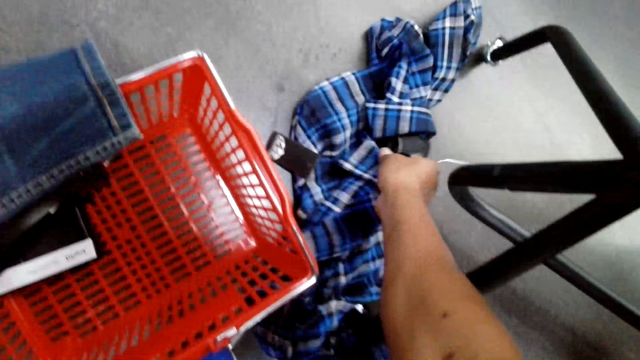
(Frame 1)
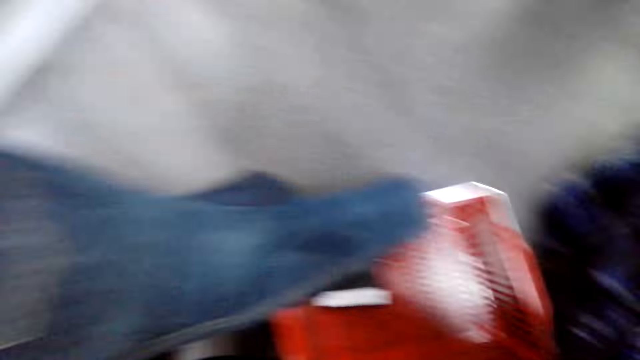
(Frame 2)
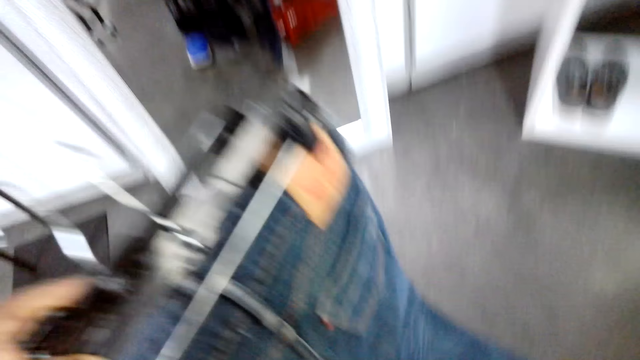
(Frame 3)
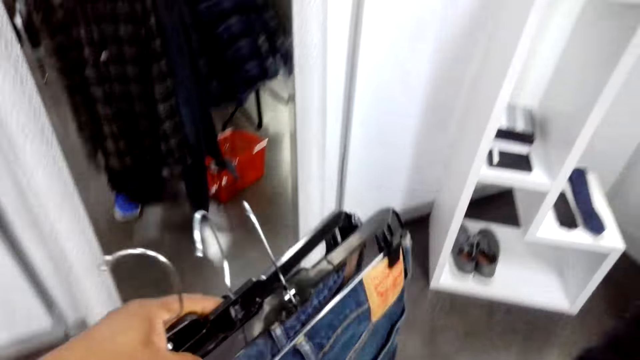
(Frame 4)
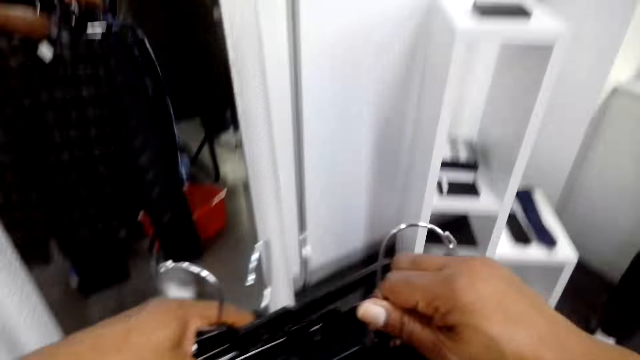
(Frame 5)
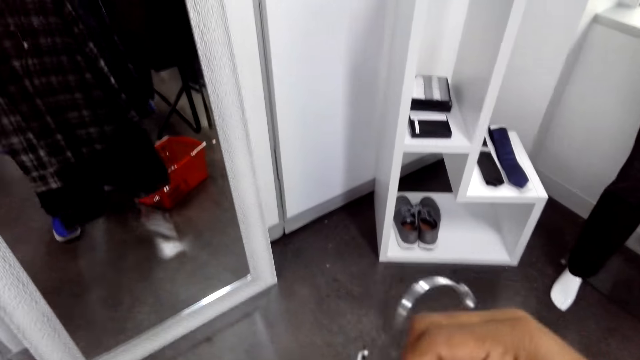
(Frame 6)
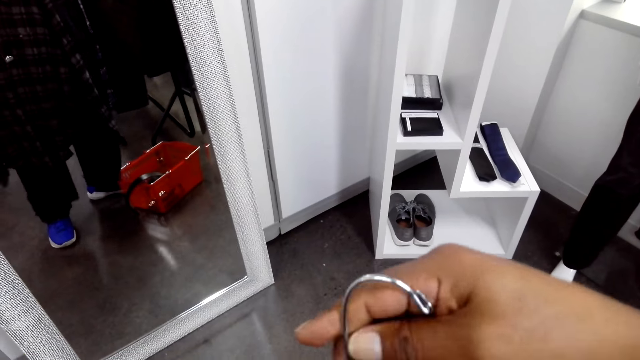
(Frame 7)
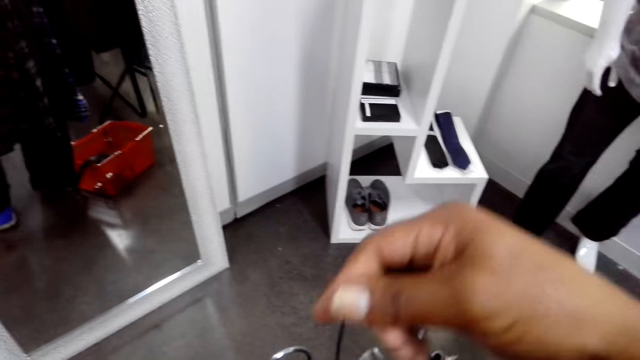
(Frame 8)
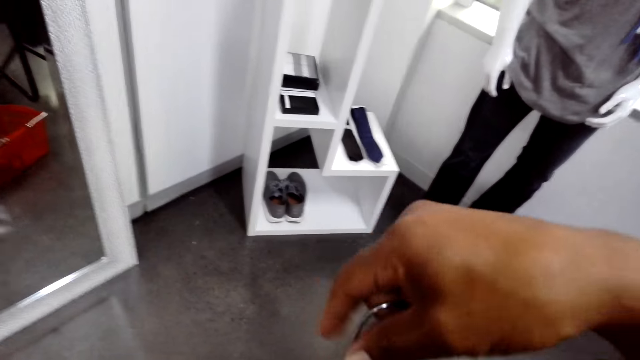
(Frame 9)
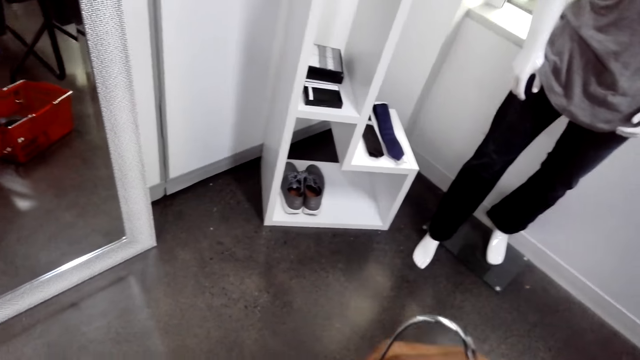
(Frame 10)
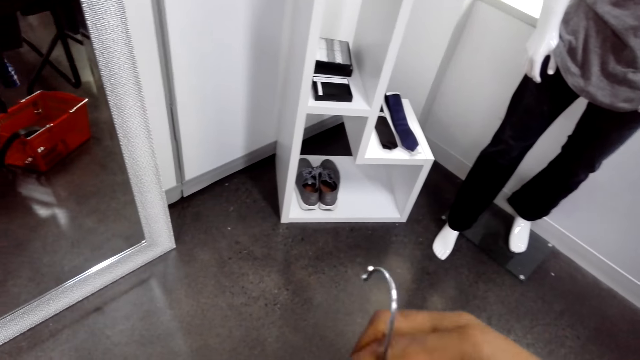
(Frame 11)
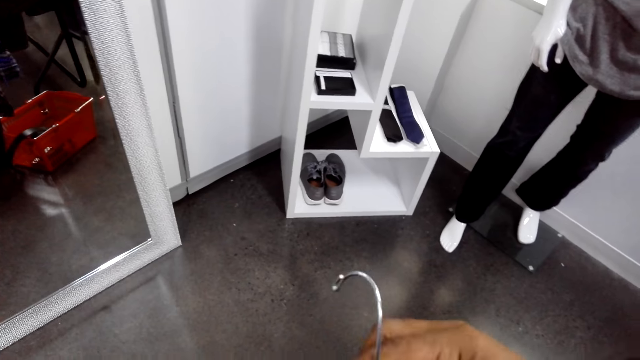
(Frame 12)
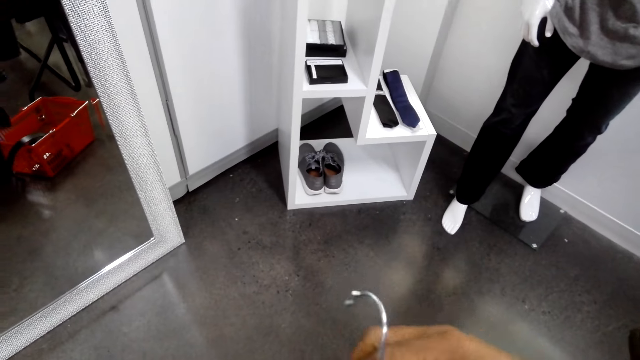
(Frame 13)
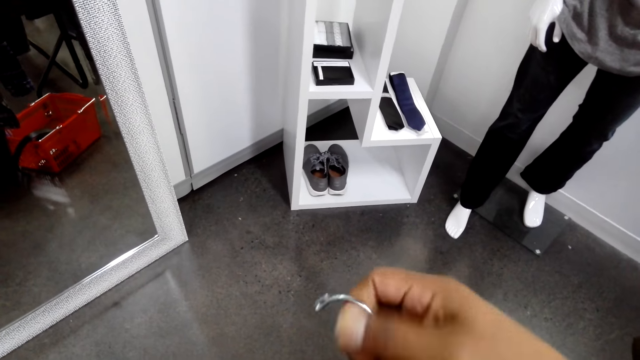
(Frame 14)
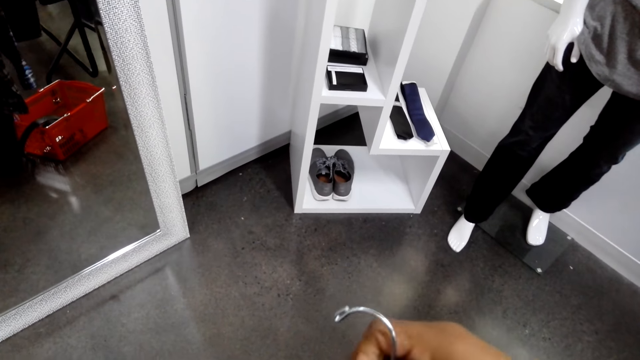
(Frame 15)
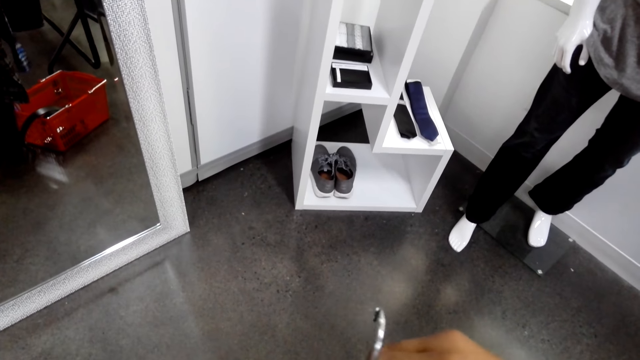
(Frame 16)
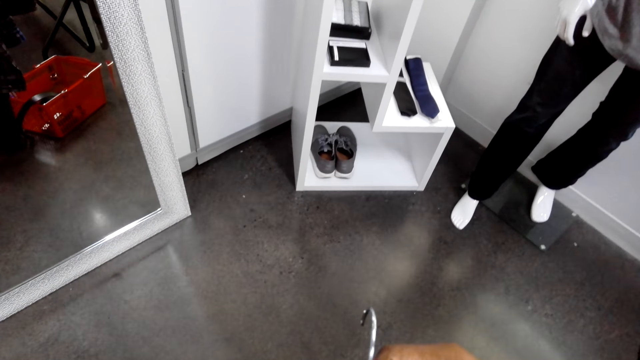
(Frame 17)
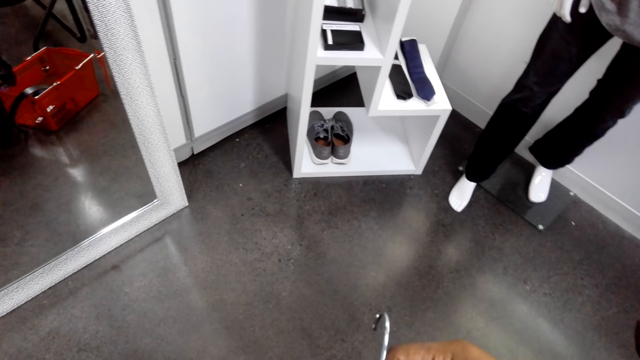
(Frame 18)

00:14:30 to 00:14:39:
The camera wearer picks clothes from the floor. They hold the clothes in the hand.

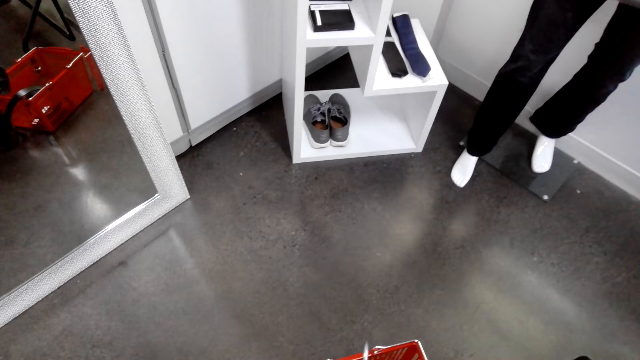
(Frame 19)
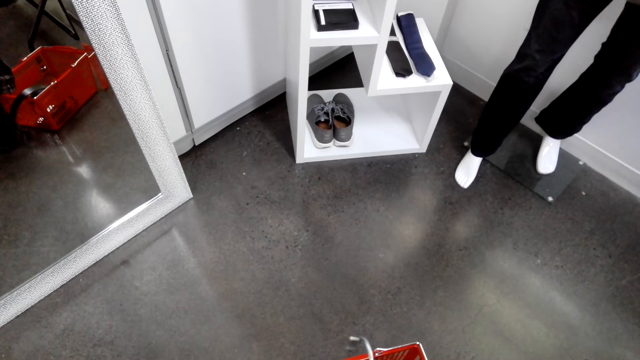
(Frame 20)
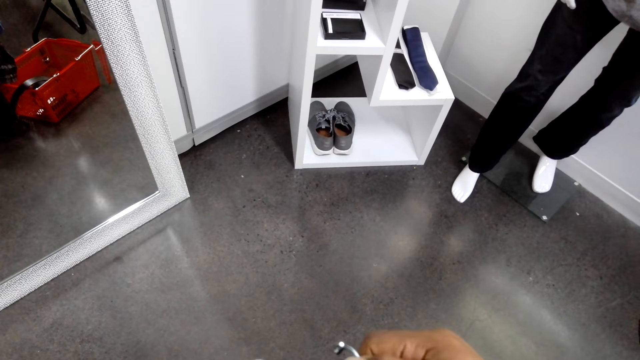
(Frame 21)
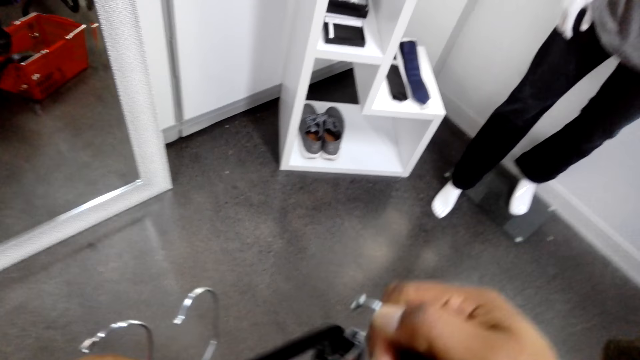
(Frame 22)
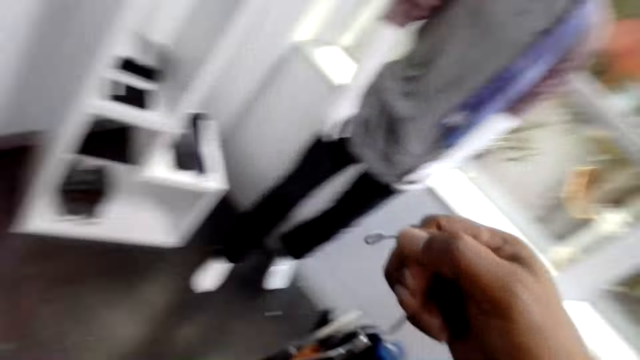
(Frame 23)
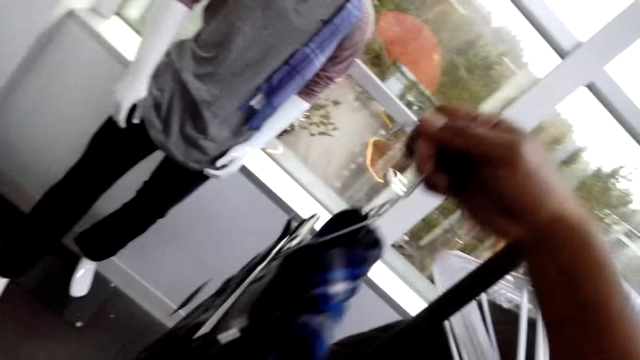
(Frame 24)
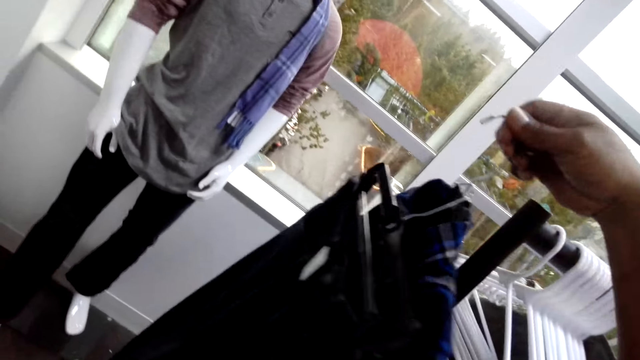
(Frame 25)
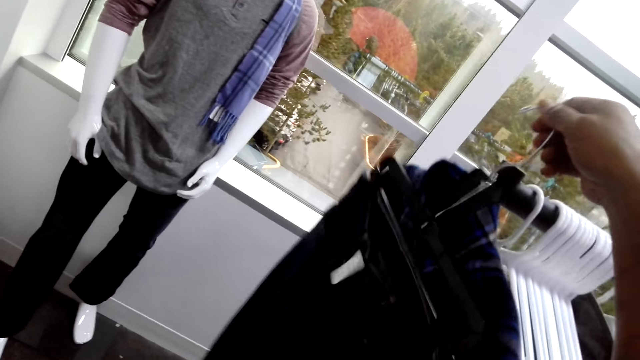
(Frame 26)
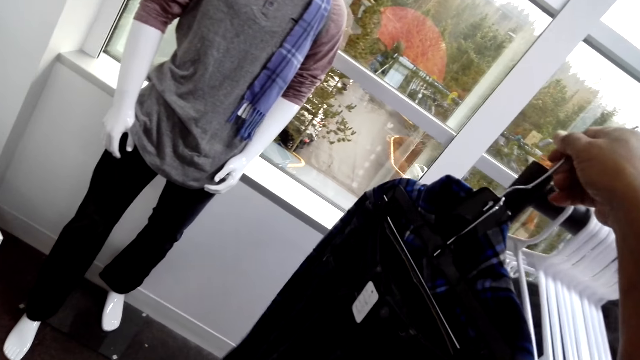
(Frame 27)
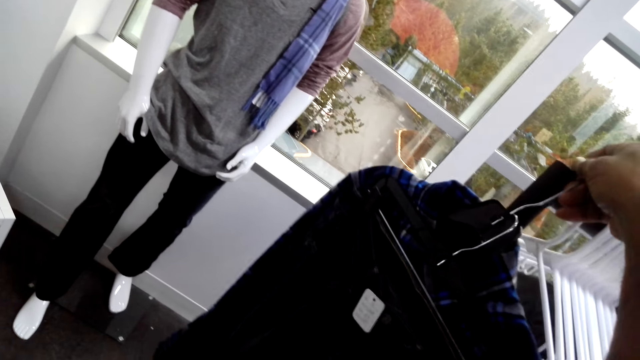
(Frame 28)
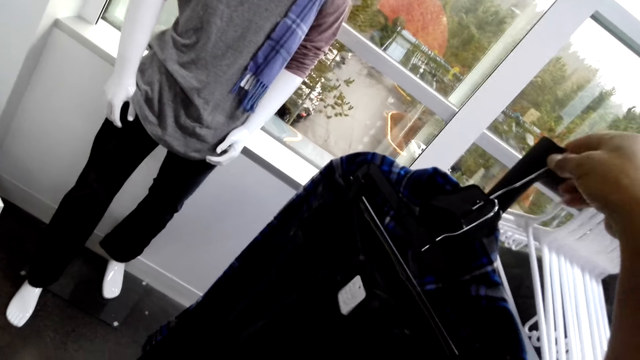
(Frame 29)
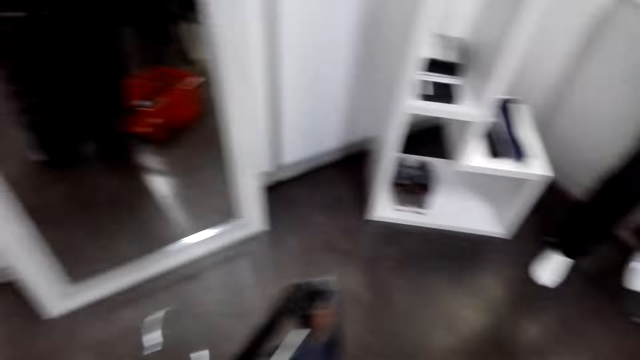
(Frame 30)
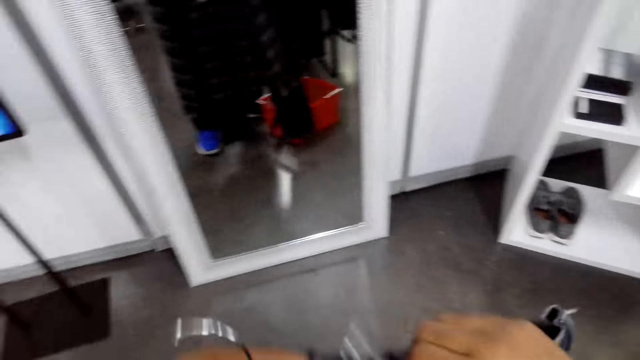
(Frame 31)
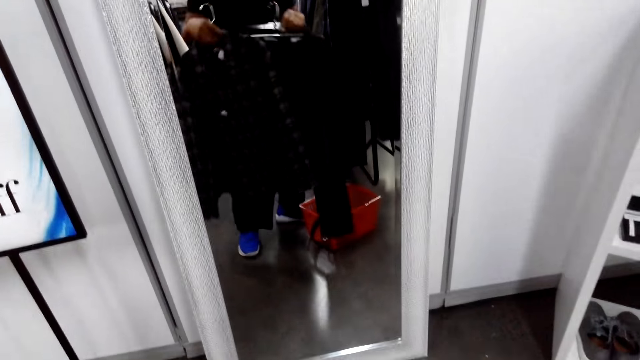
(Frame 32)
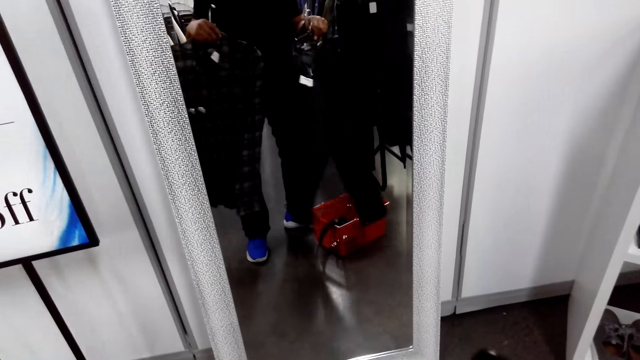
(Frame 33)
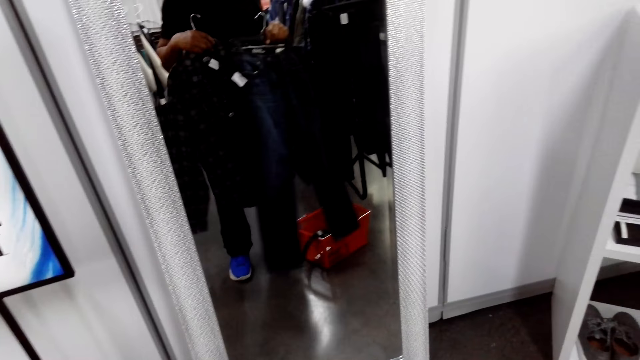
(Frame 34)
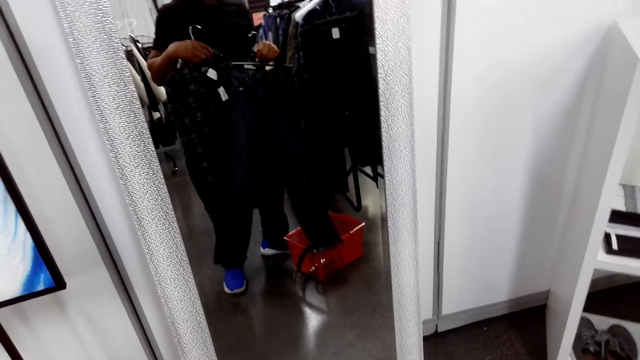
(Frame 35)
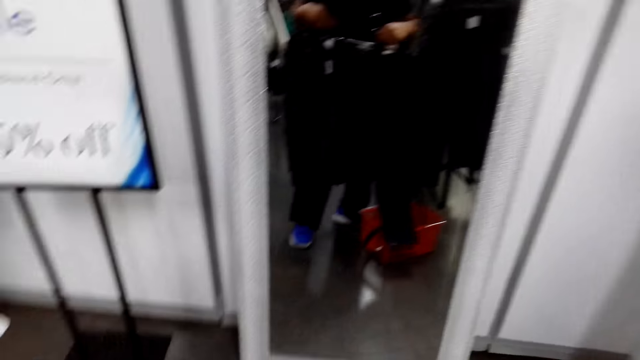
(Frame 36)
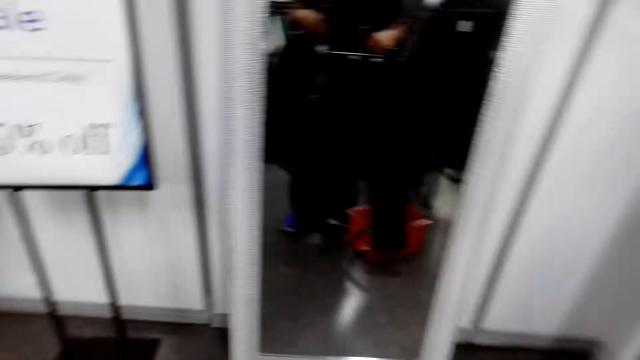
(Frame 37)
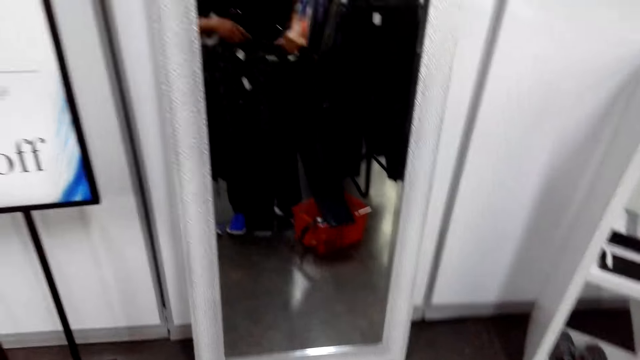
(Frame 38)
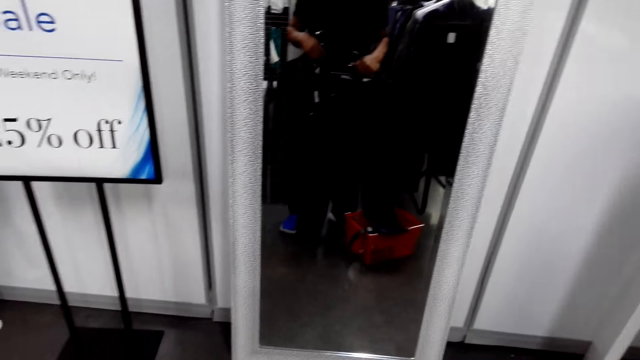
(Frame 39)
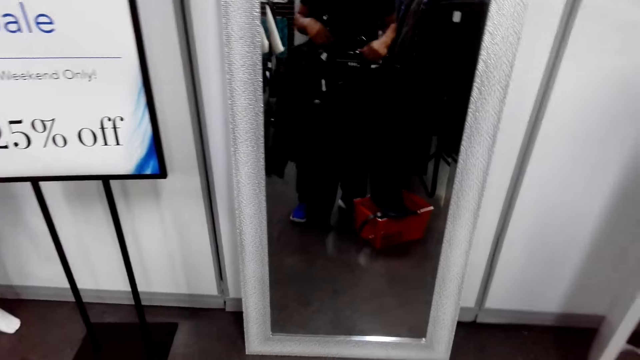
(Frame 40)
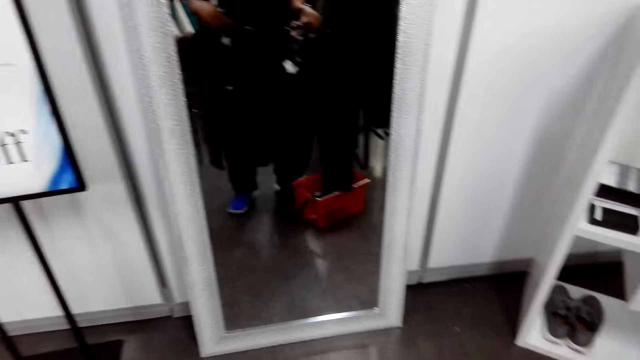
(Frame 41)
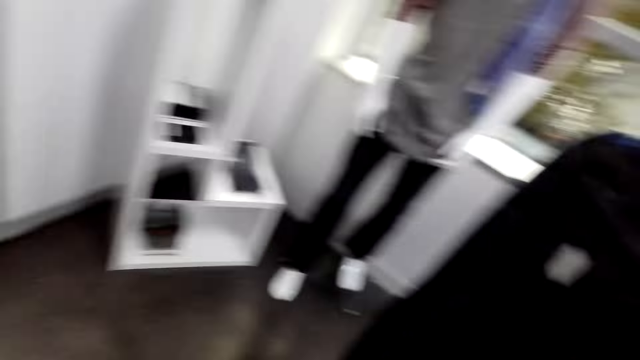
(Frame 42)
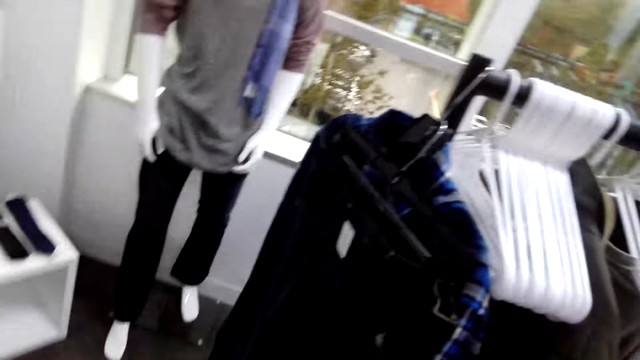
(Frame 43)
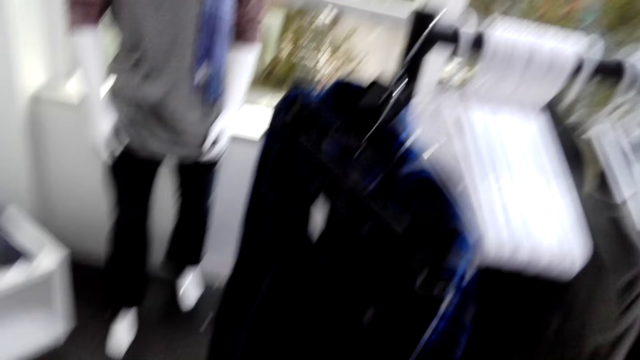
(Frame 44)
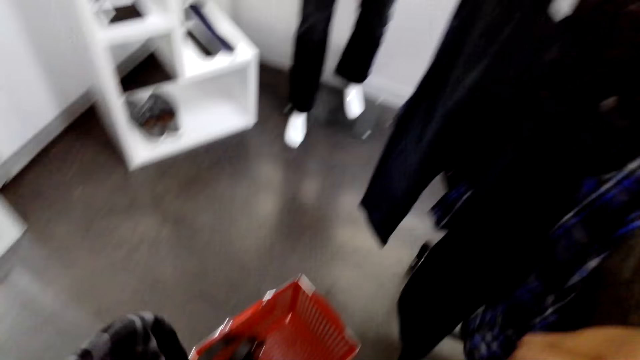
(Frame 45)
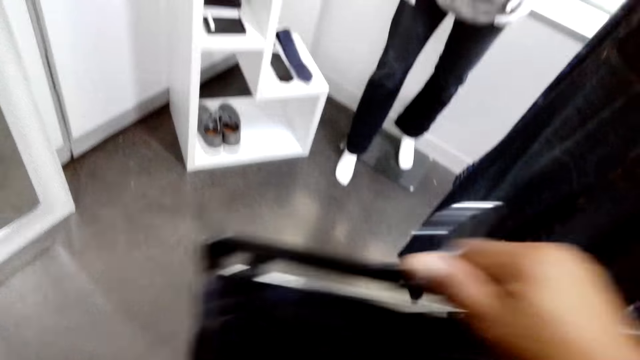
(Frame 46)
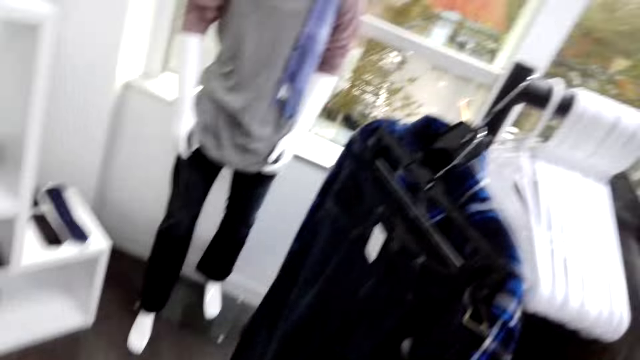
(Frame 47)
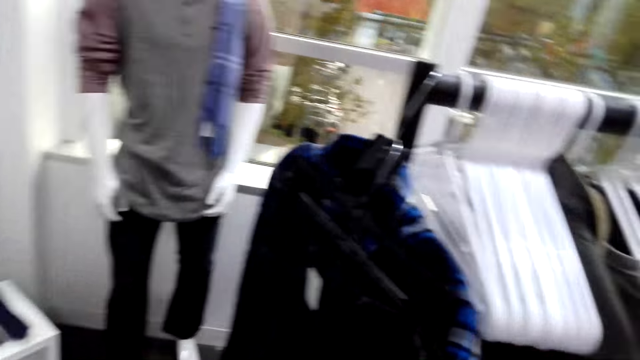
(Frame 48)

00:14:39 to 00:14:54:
The camera wearer hangs the clothes on the clothes stand. They stare at the clothes in front of the side mirror. They hold the clothes. They stare around the shop.
